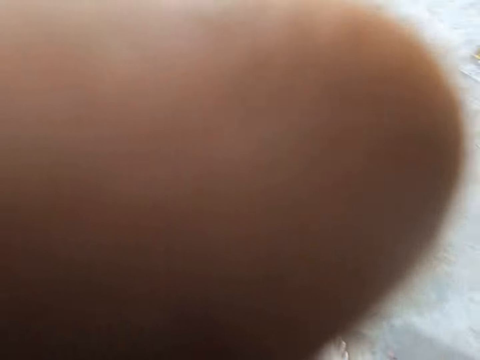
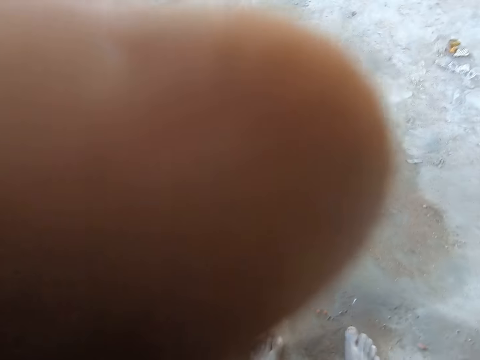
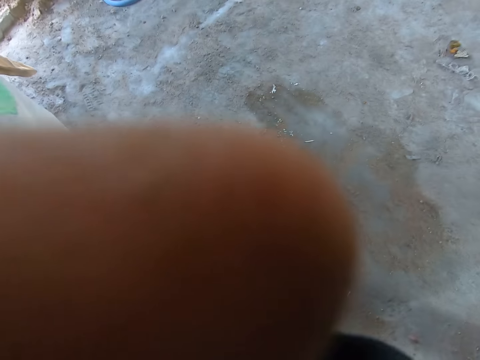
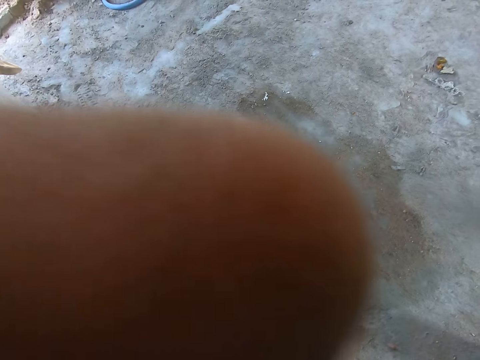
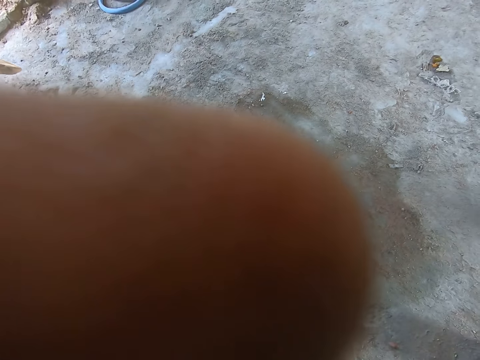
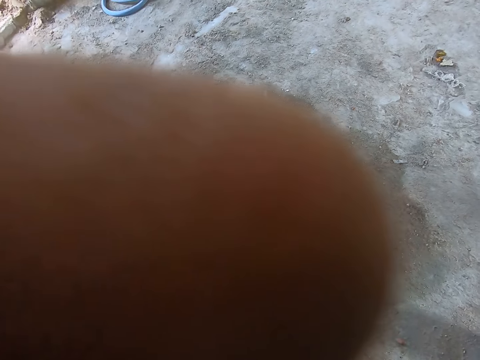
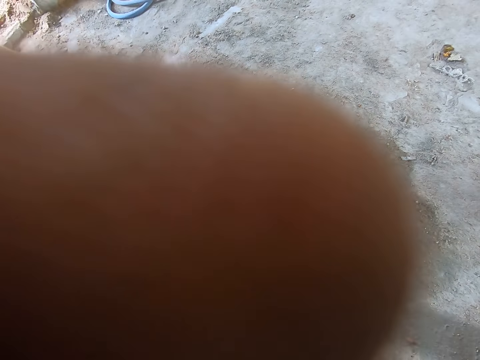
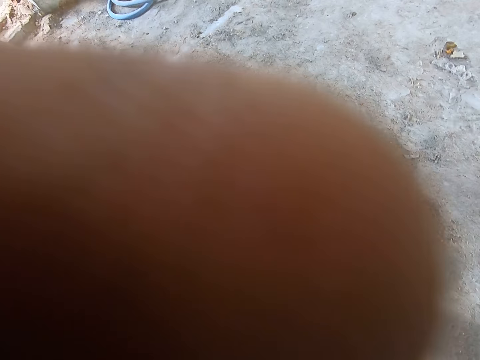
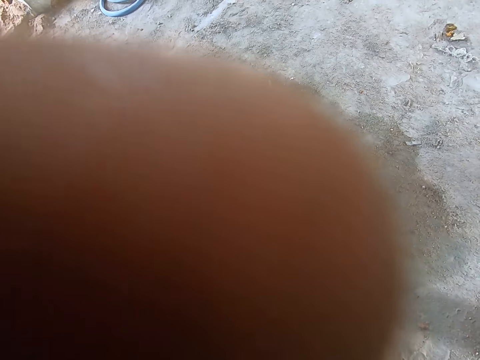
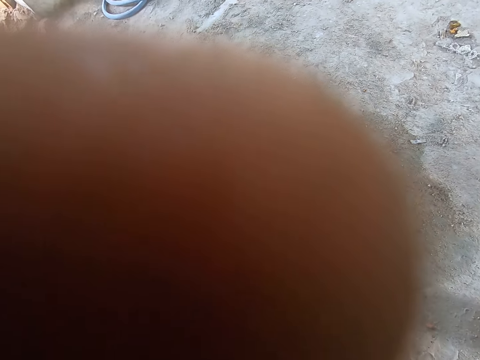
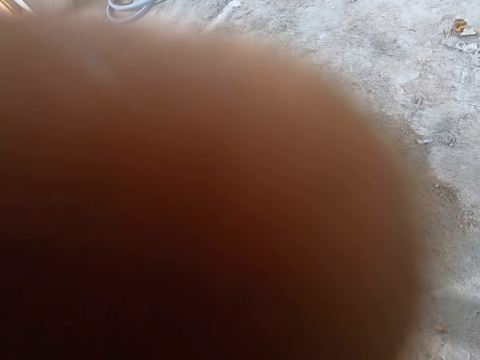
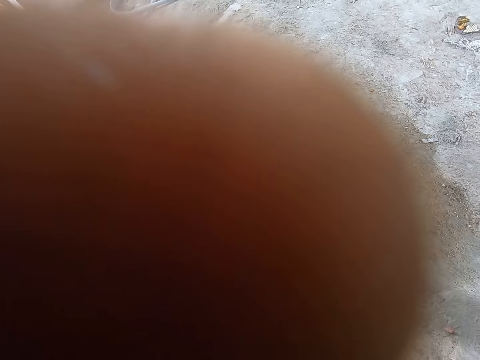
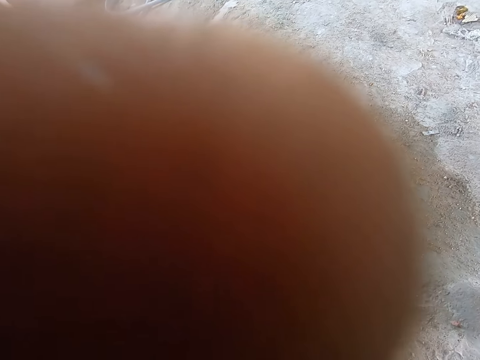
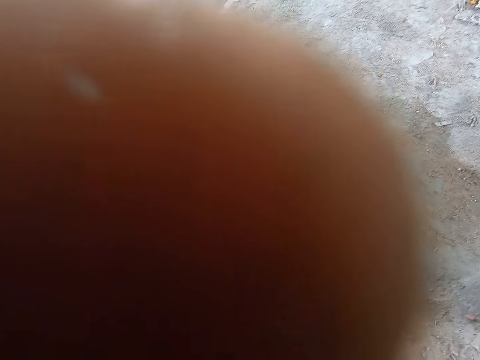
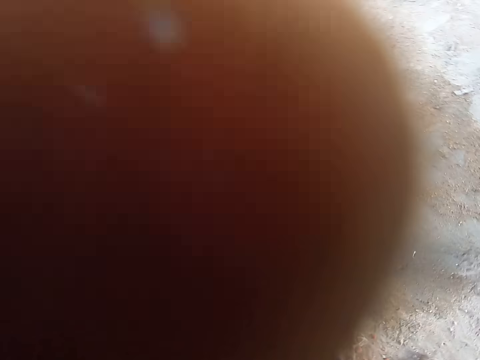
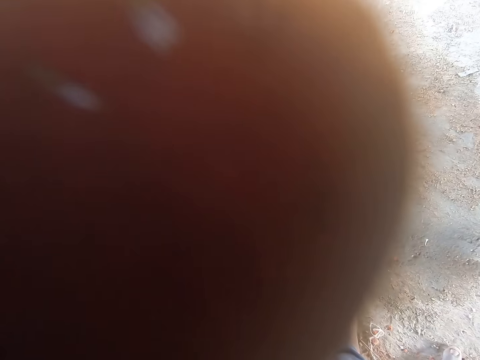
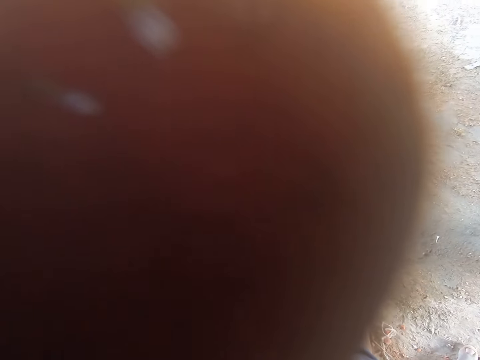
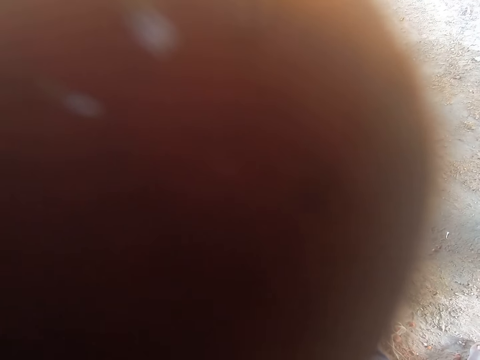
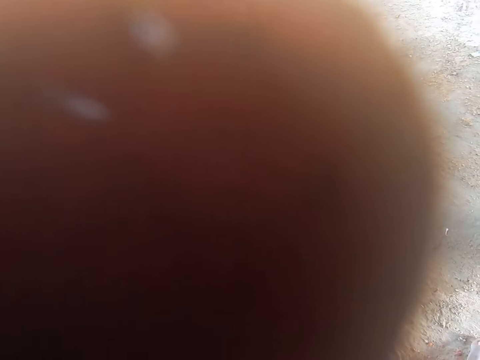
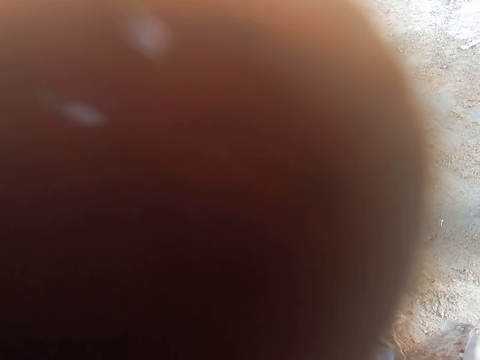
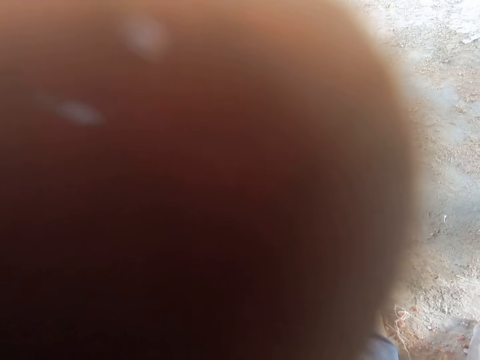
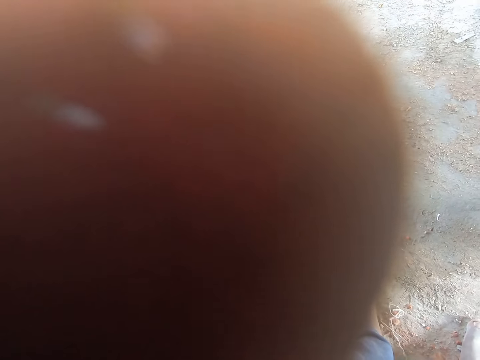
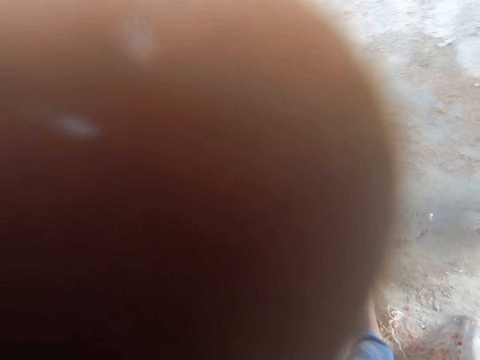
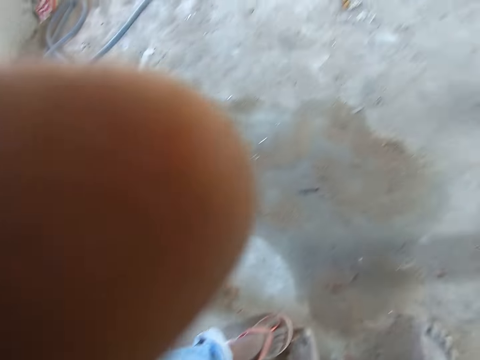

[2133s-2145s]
The camera wearer touches the camera with the hand.

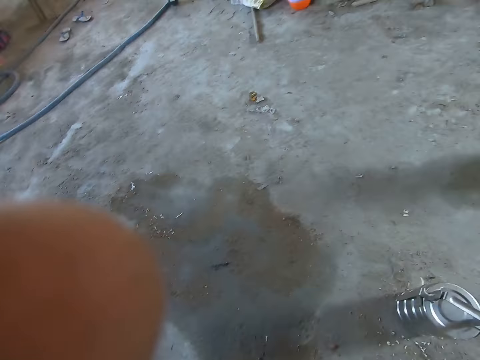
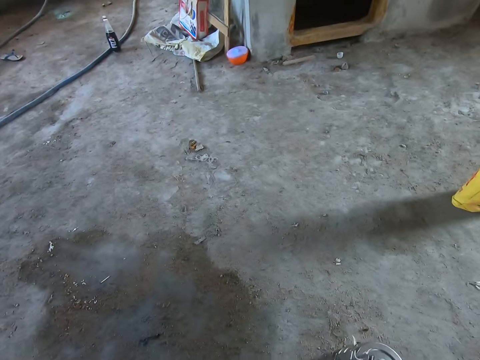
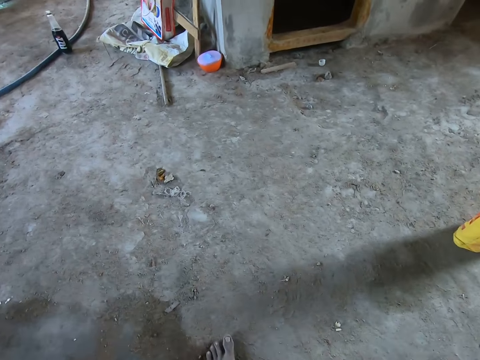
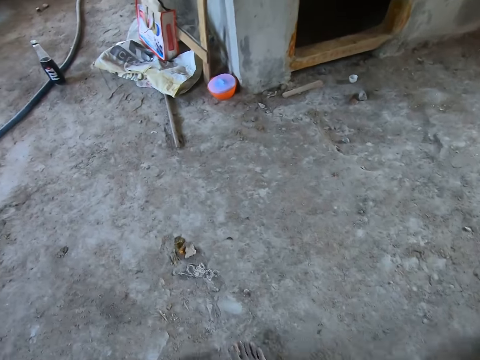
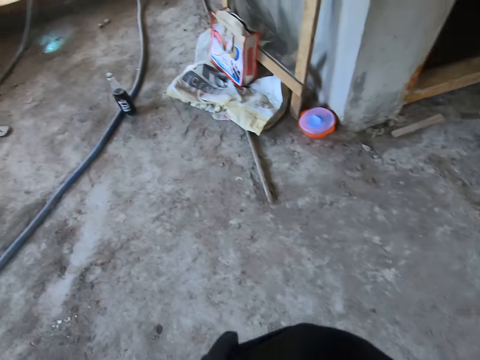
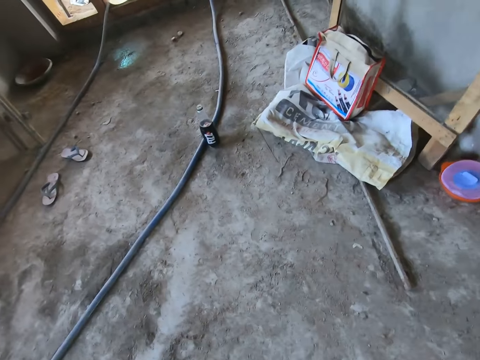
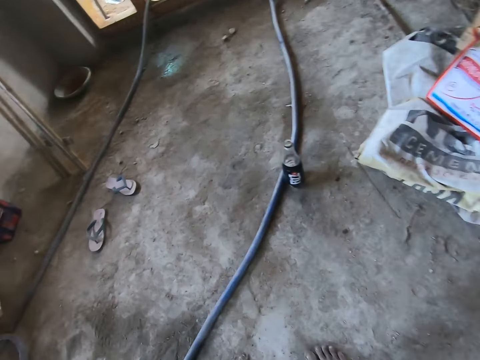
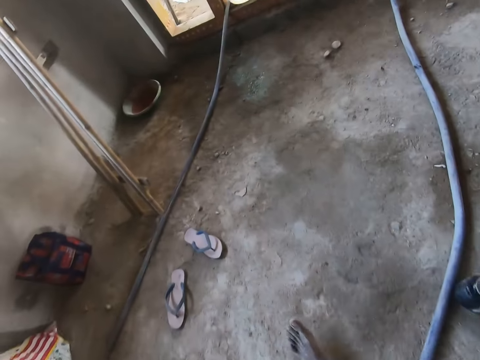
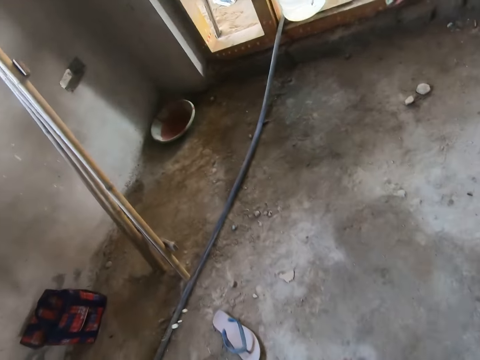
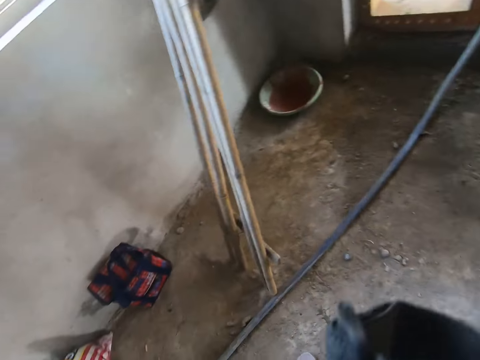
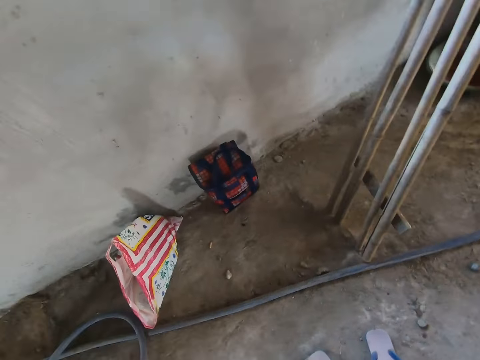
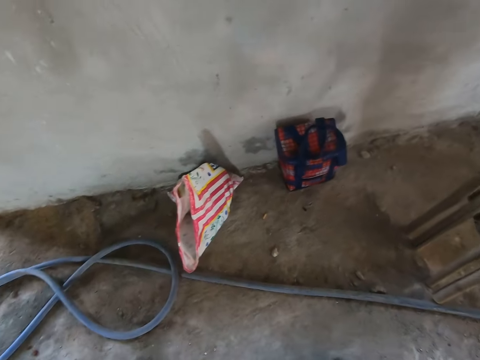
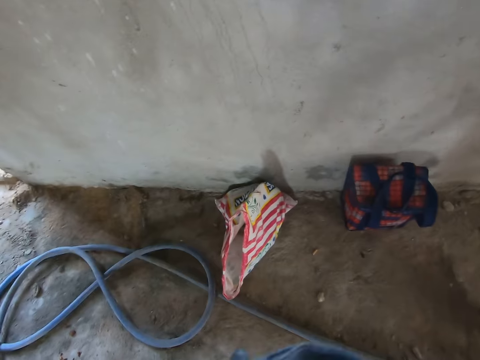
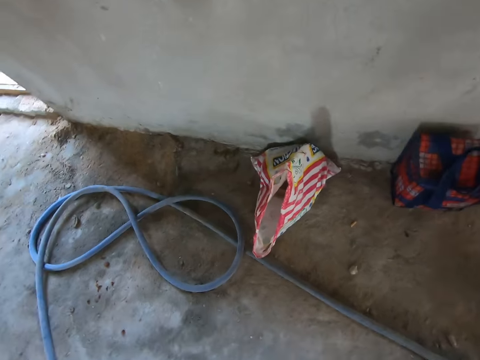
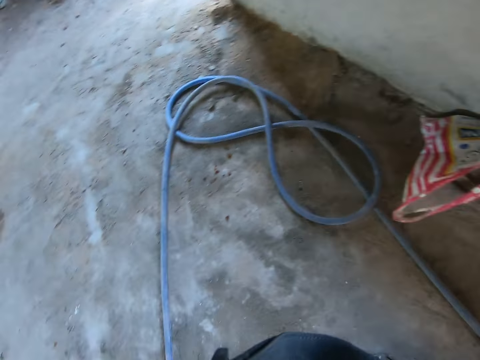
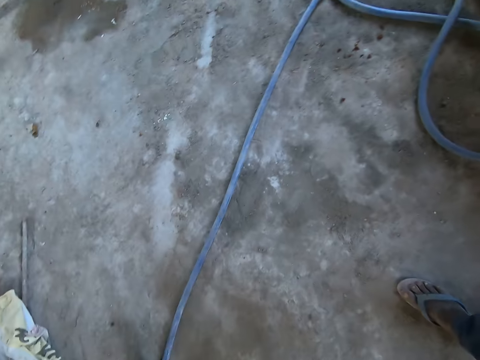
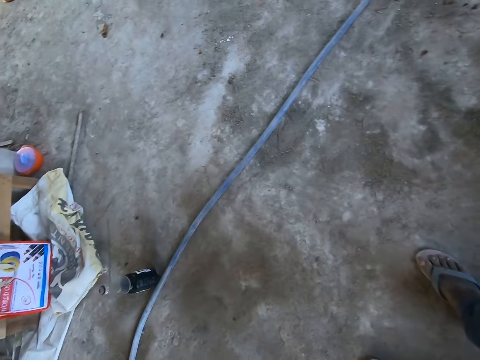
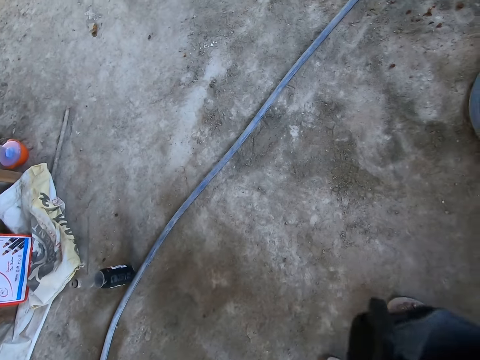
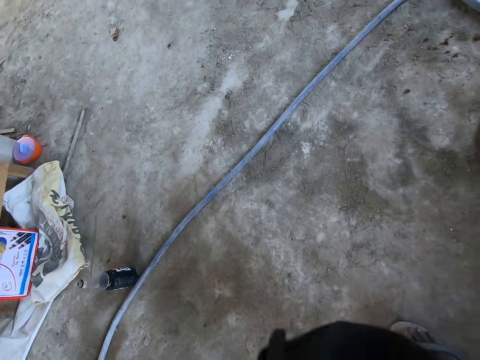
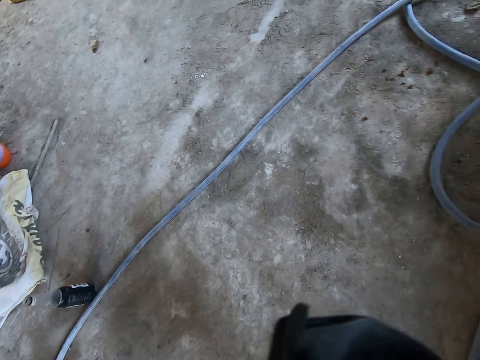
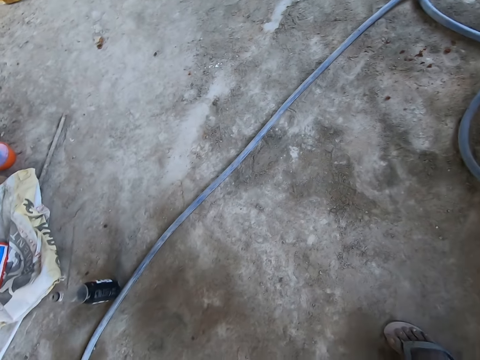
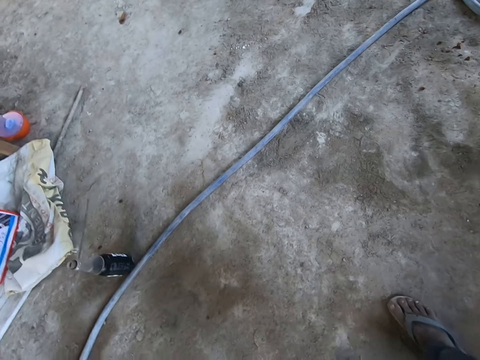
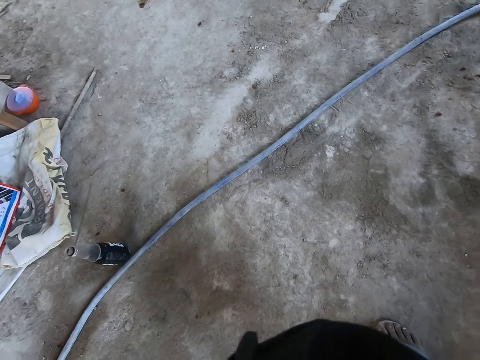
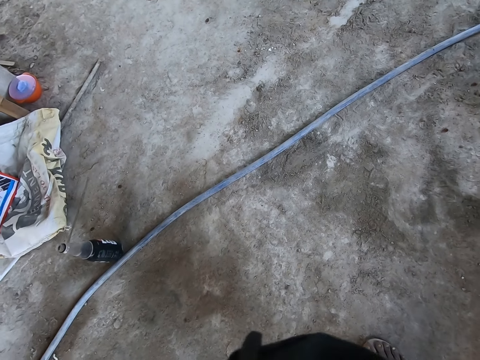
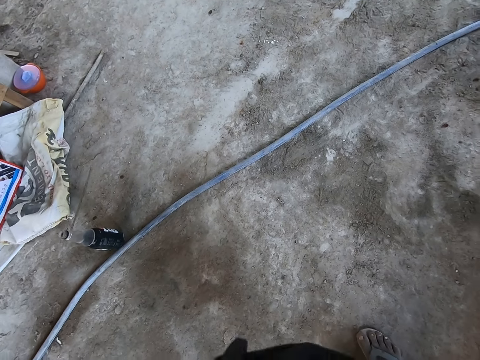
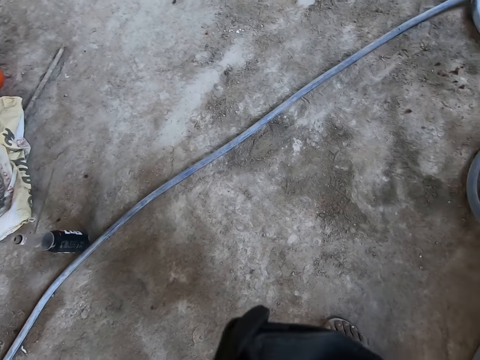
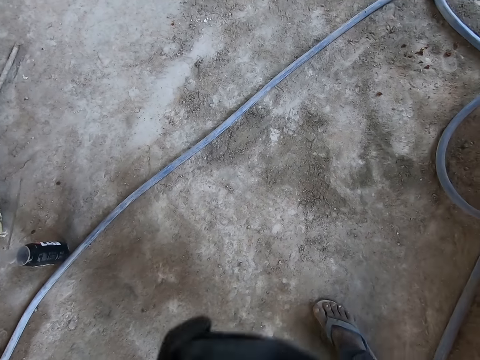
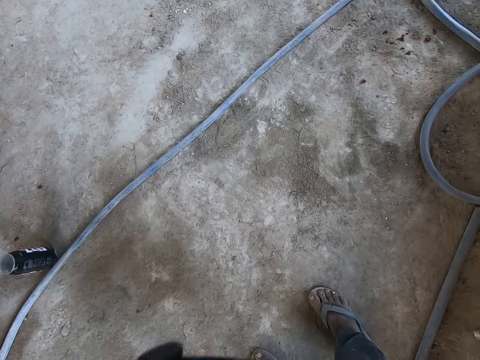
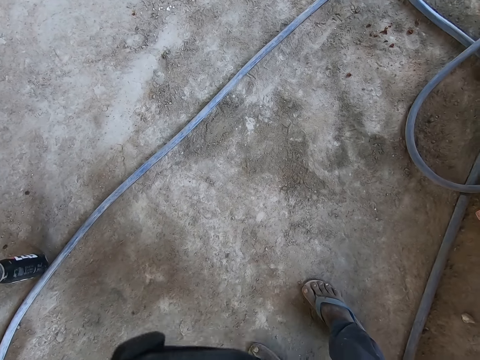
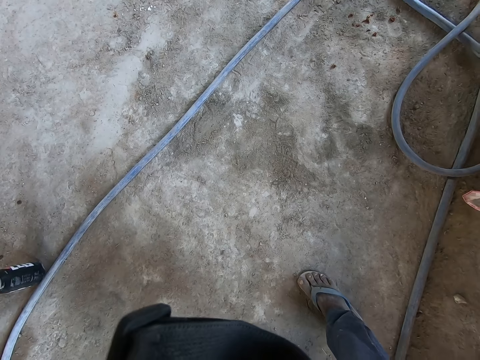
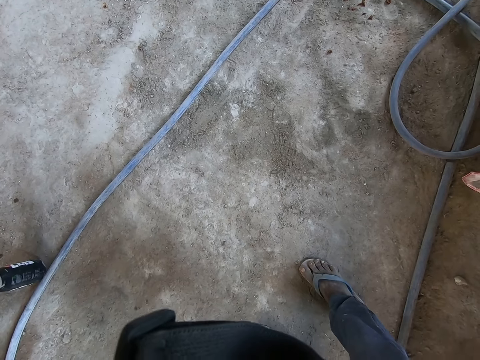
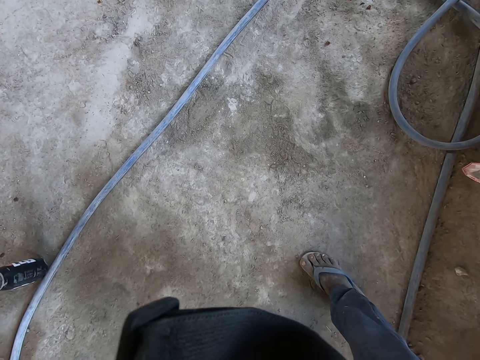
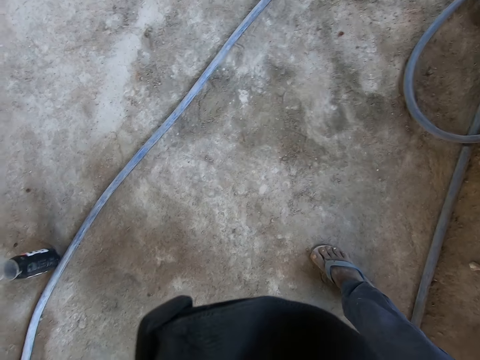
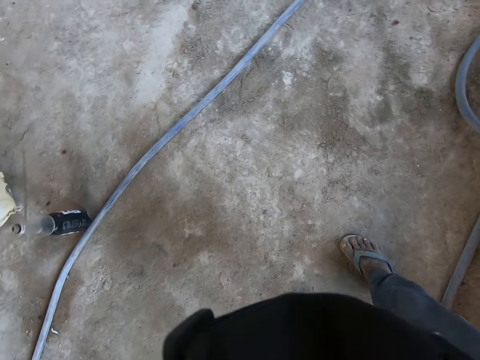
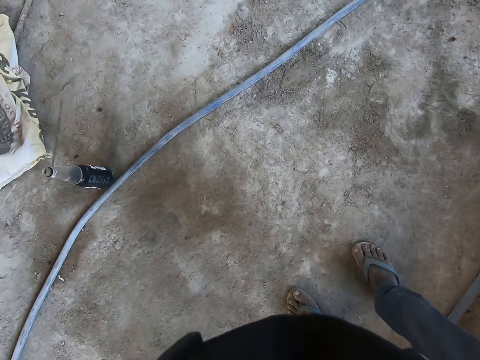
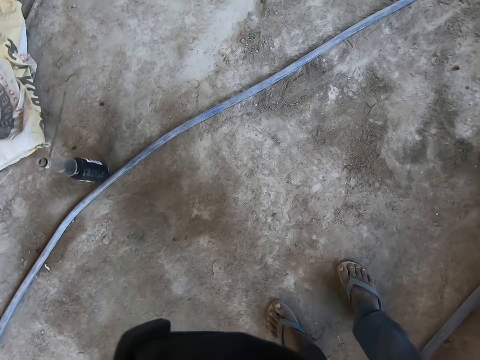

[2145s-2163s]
The camera wearer walks around the room. He turns. He talks to a person. He covers himself with a cloth. He looks at his feet. He talks to another person.
